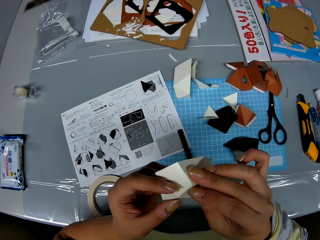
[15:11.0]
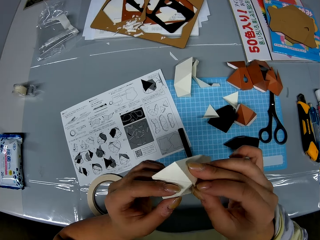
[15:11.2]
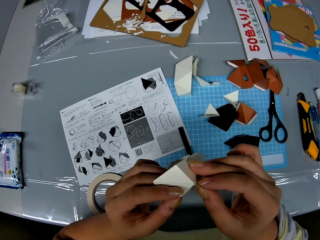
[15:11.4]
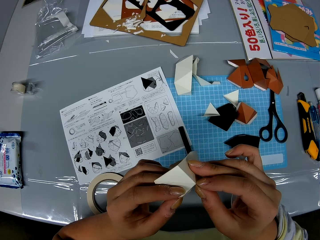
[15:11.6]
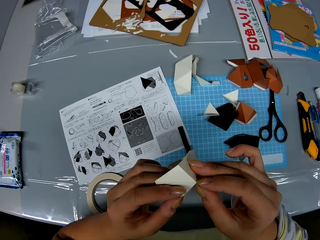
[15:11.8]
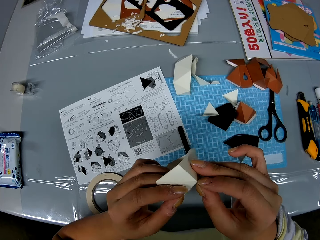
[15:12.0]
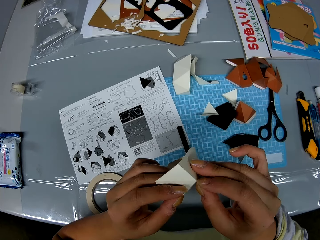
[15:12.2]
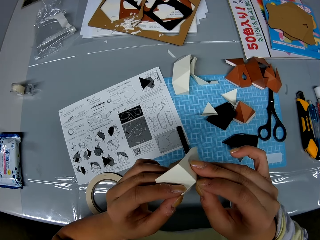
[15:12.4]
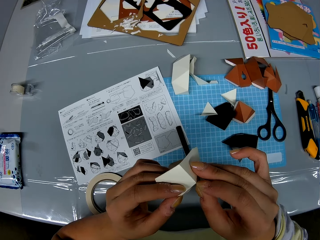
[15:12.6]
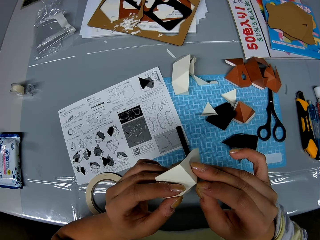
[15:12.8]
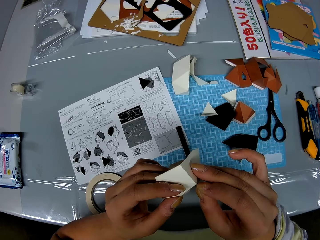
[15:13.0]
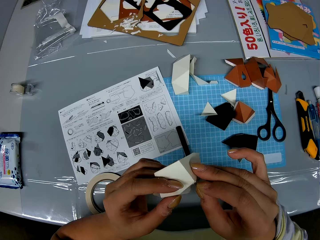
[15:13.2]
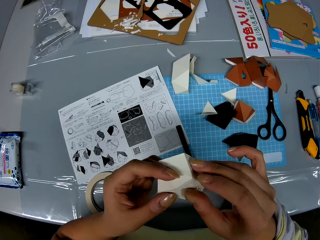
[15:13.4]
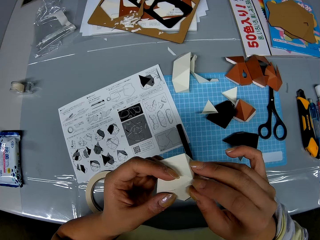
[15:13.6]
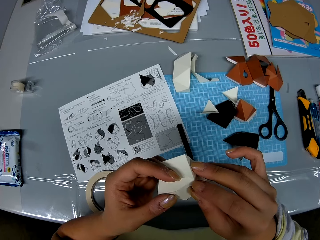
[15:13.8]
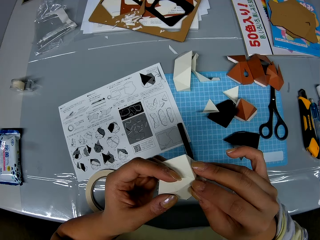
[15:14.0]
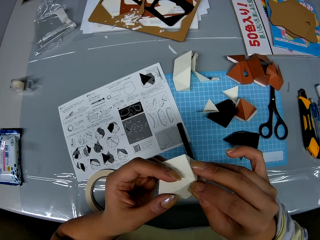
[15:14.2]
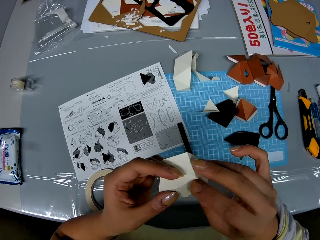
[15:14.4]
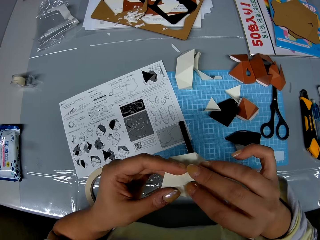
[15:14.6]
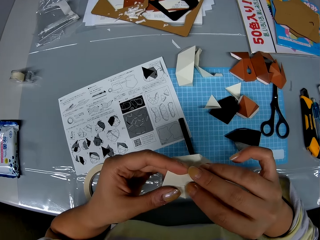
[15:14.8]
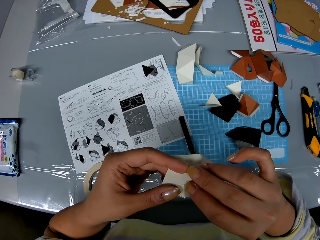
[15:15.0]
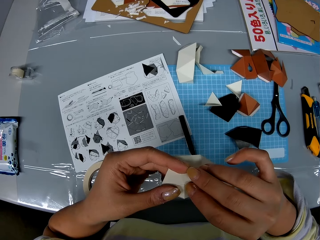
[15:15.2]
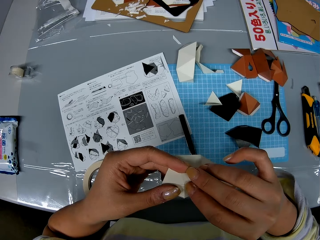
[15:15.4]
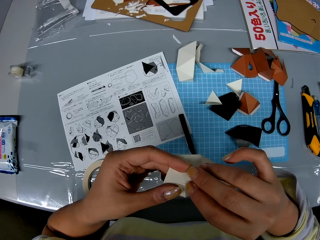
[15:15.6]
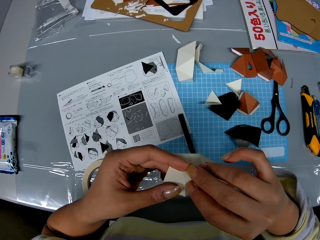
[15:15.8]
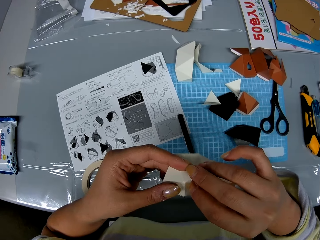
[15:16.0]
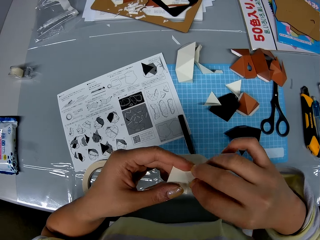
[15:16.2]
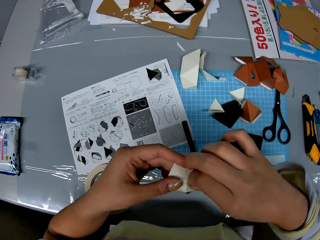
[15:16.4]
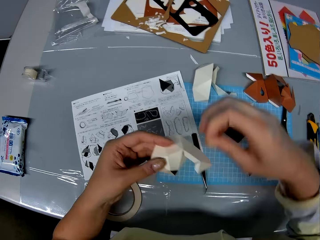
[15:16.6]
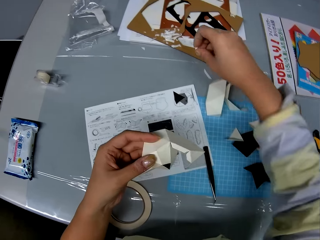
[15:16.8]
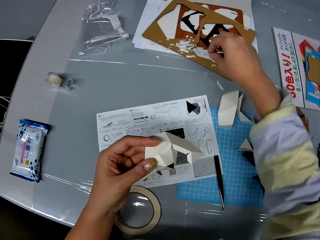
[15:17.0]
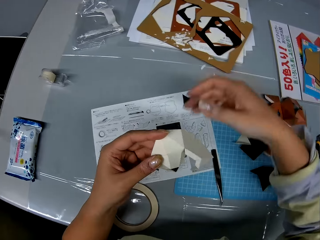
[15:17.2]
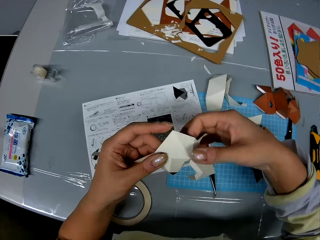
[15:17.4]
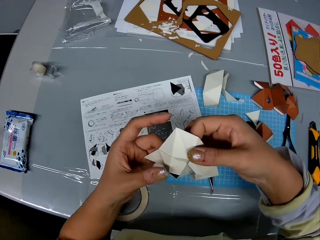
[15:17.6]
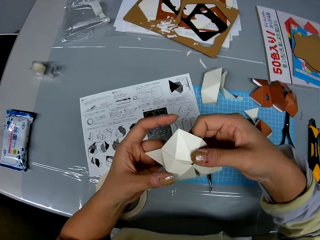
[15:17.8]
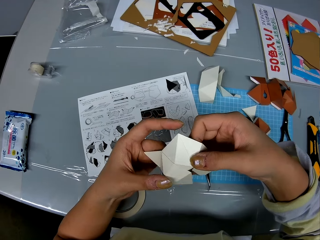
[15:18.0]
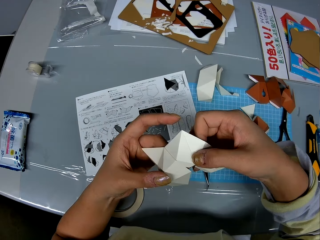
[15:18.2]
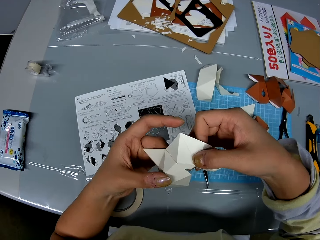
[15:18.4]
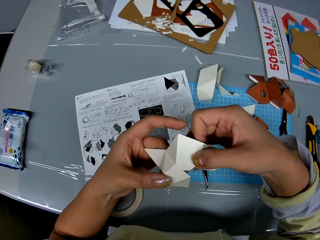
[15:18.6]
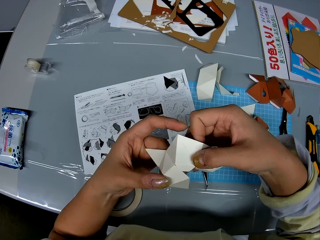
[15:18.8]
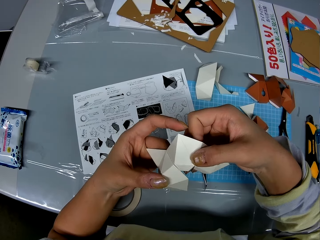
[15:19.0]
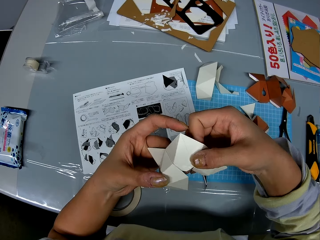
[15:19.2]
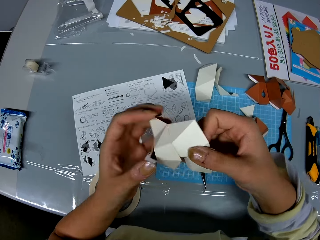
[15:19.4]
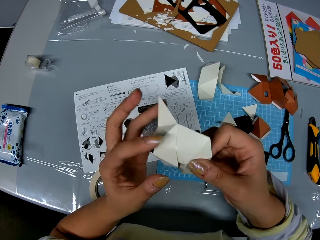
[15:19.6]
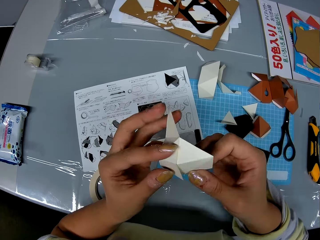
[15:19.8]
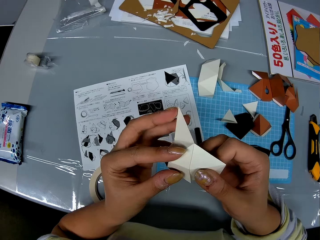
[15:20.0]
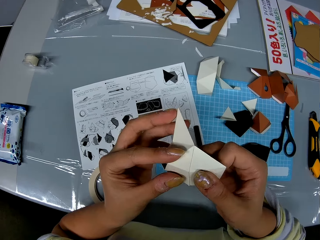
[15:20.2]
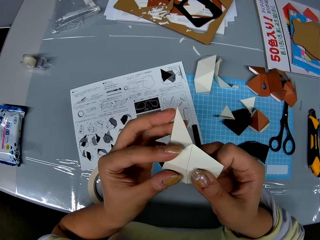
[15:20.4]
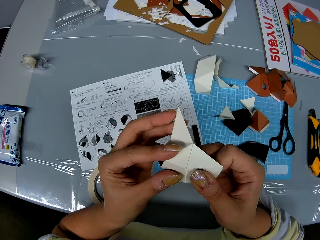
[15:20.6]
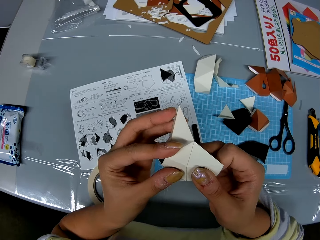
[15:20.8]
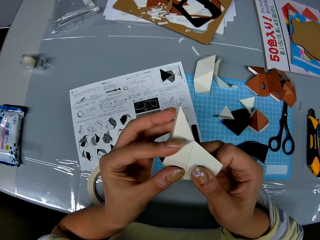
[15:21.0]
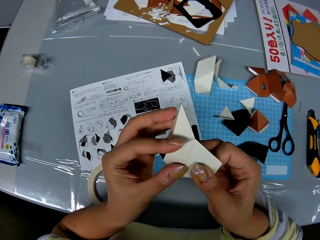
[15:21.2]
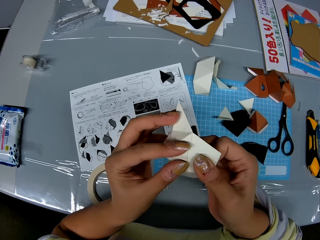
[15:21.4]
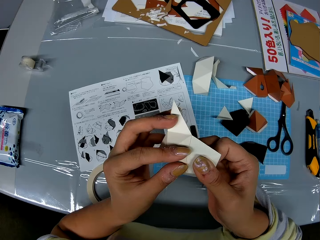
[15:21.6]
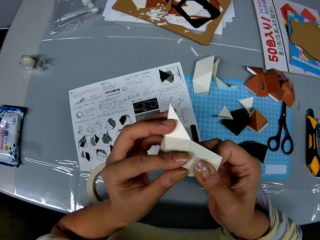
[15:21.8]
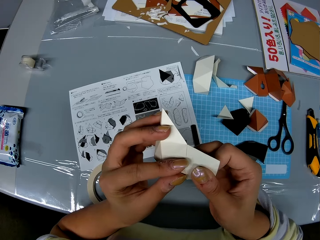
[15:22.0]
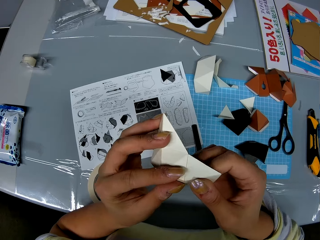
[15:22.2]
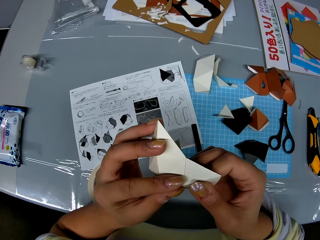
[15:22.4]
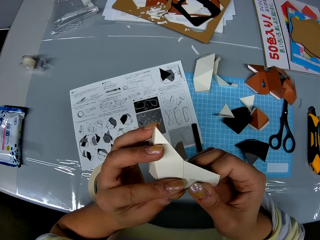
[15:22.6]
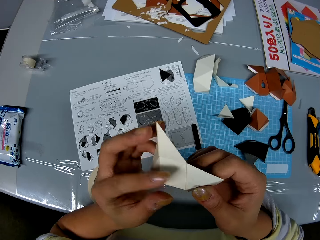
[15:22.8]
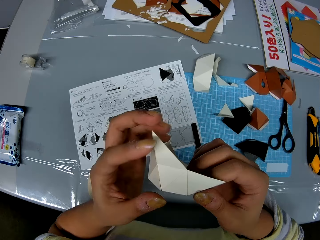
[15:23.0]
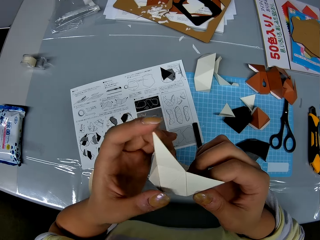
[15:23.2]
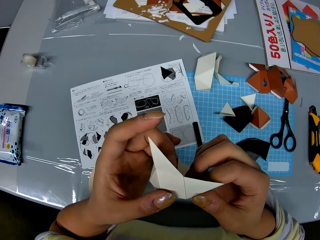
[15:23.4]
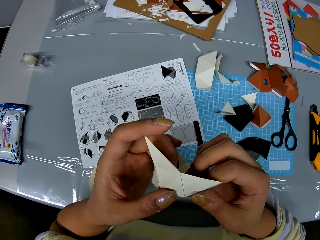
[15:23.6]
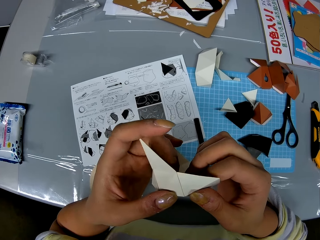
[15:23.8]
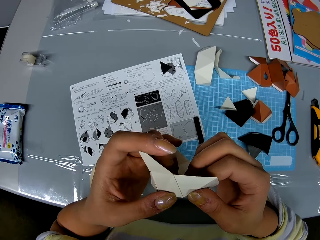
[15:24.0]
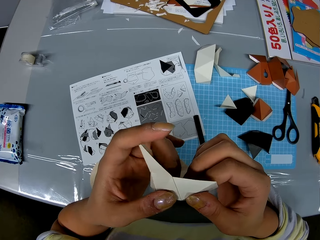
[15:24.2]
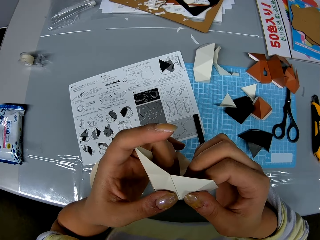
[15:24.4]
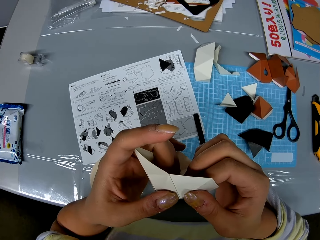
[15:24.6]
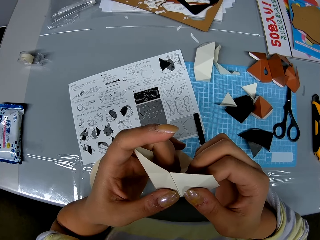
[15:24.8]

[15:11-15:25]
The camera wearer removes an adhesive tear-off strip from the craft paper. They drop the adhesive tear-off strip on the table. They construct the craft papers into a shape. They fit the model pieces together.

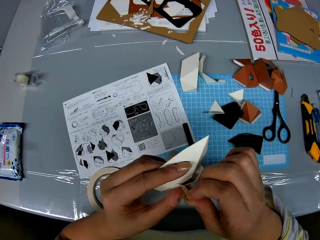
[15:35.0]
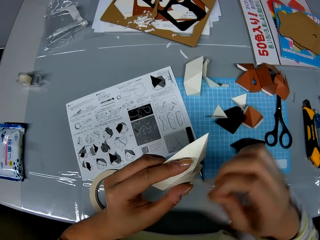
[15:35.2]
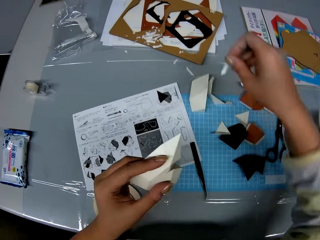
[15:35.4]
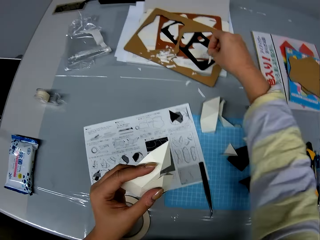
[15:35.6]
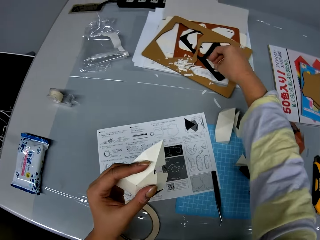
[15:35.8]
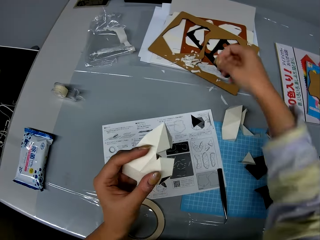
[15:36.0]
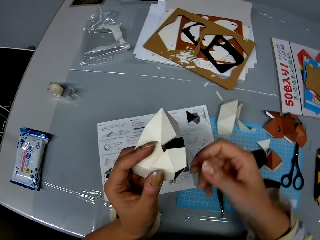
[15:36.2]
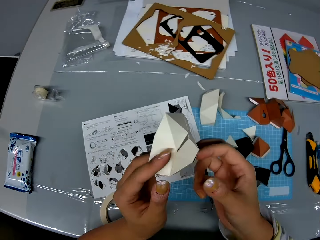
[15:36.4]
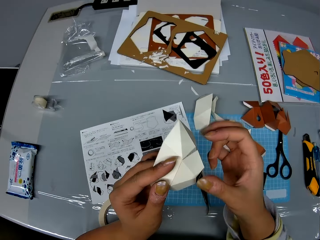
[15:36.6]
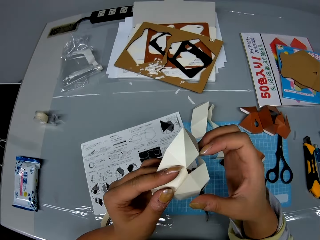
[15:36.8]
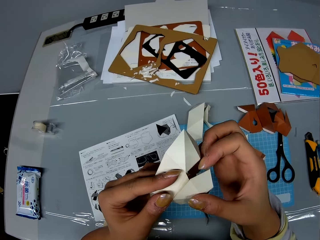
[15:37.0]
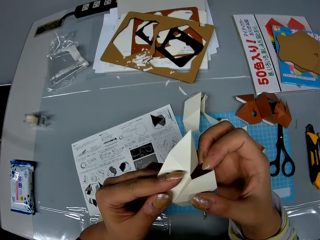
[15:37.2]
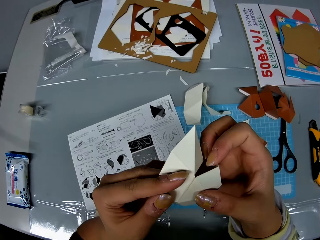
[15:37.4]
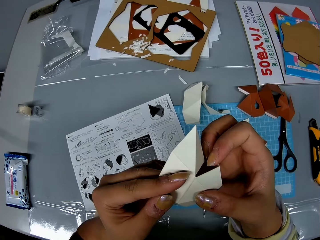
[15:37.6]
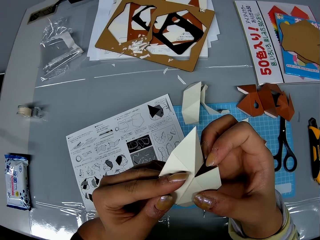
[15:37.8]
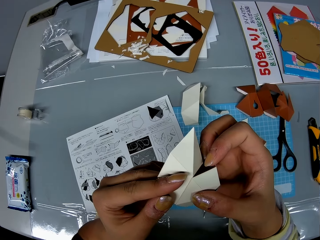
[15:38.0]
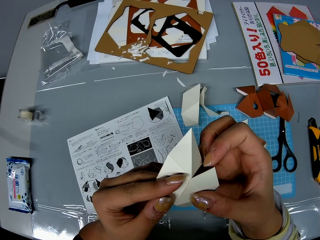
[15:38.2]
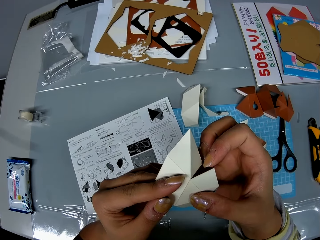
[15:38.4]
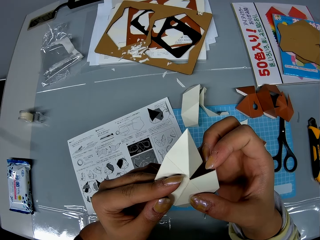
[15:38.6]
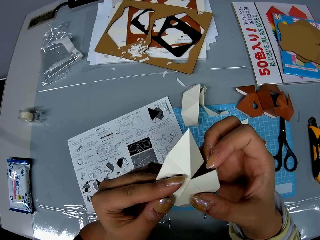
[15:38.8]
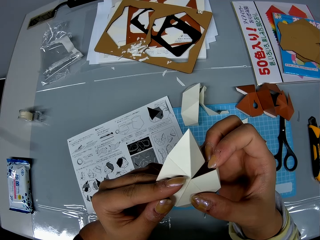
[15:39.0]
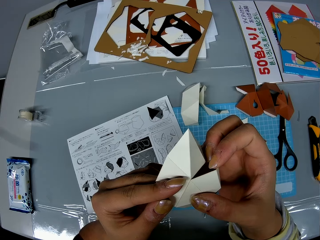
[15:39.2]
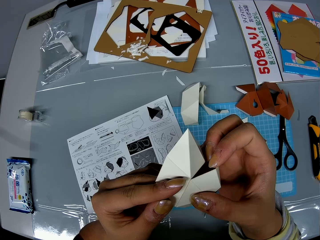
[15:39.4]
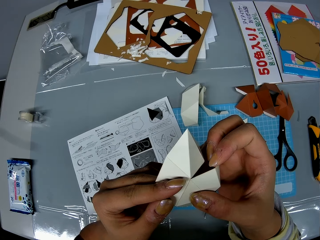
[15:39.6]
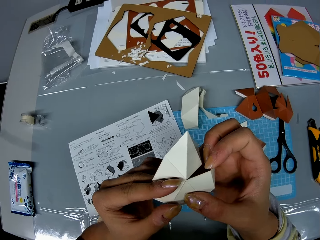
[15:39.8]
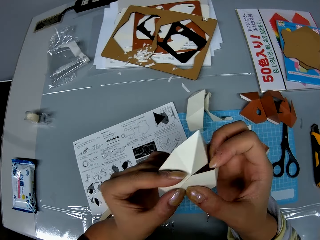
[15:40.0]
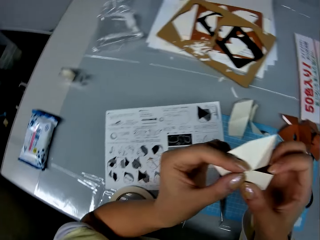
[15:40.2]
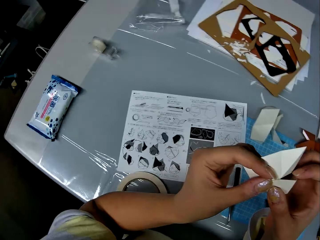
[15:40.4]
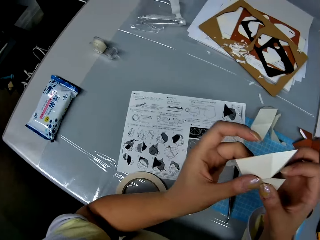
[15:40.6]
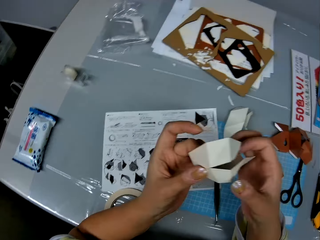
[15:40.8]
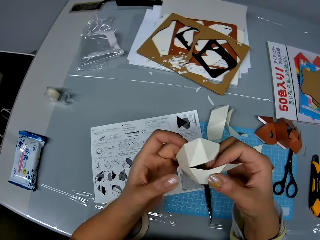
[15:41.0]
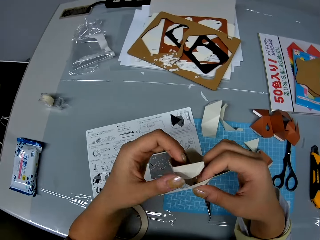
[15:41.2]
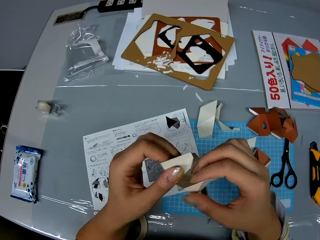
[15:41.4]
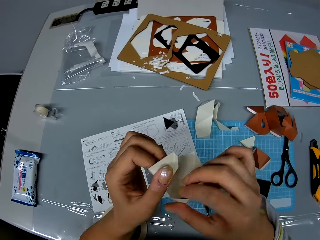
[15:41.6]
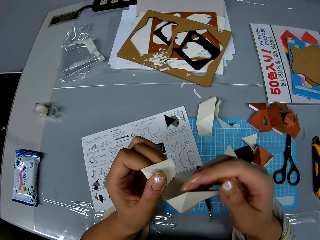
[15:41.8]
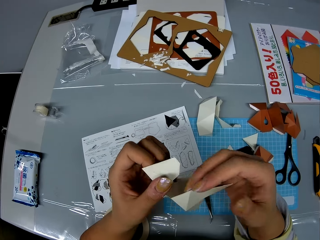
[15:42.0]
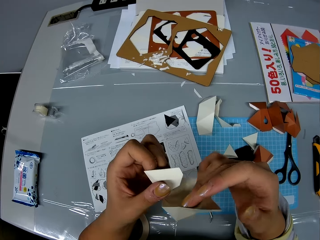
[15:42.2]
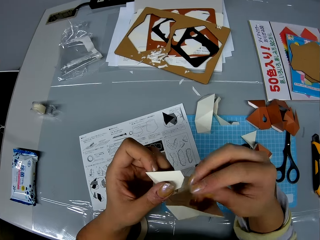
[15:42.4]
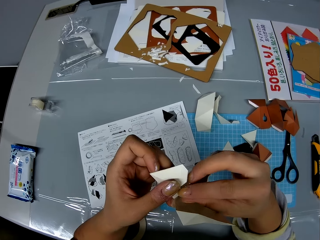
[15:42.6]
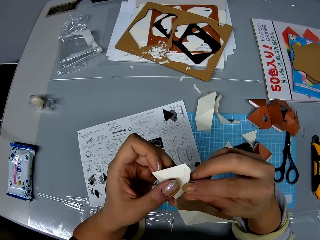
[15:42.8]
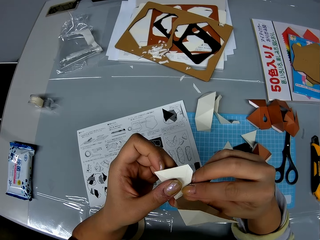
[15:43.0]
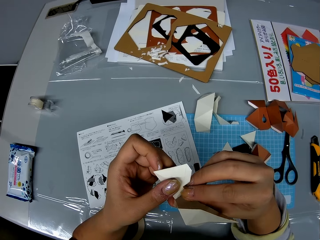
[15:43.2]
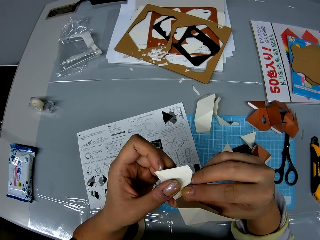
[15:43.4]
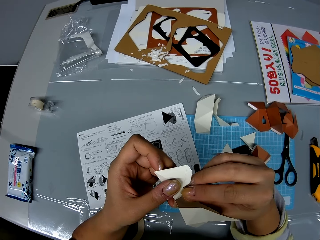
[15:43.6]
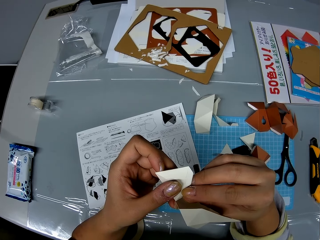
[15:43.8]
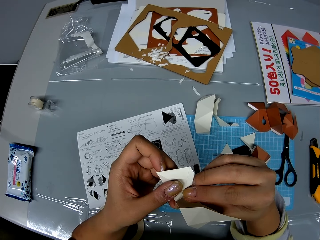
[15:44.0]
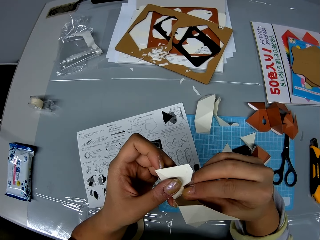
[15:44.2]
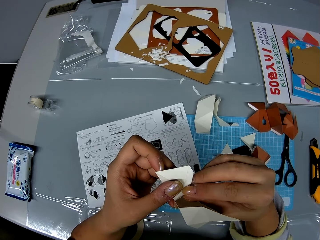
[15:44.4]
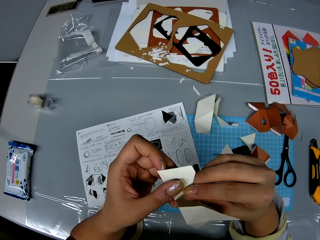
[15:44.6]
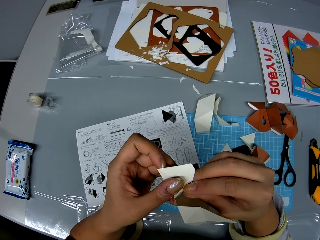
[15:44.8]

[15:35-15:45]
The camera wearer removes an adhesive tear-off strip from the craft paper. They drop the adhesive tear-off strip on the table. They construct the craft papers into a shape. They fit the model pieces together. They look at the paper.
